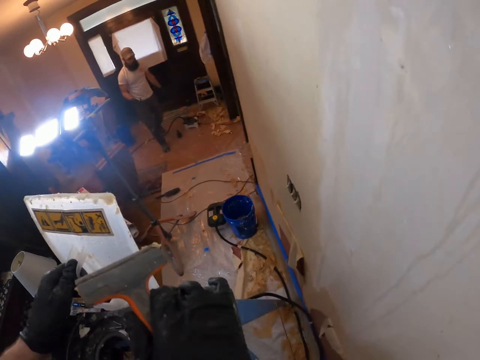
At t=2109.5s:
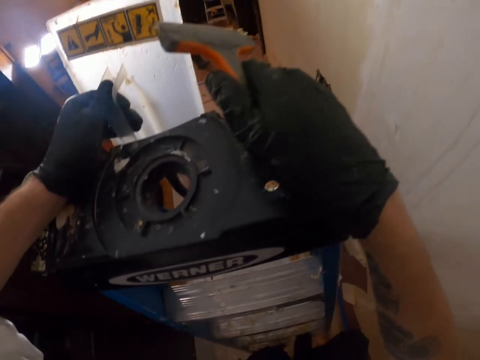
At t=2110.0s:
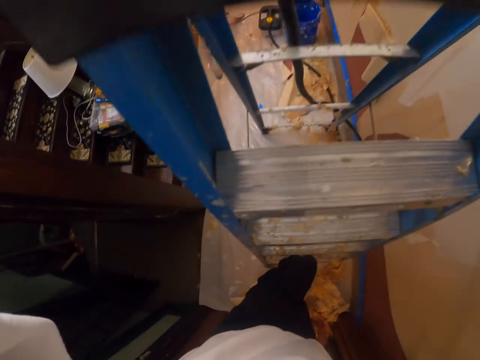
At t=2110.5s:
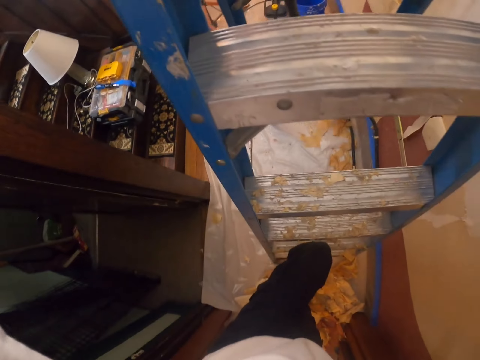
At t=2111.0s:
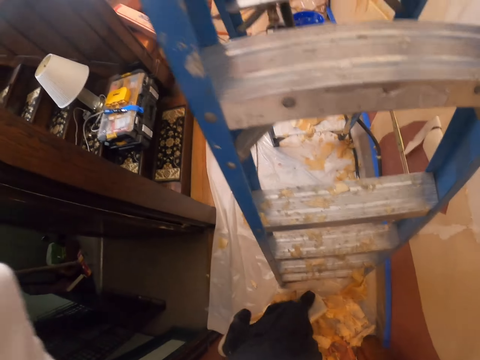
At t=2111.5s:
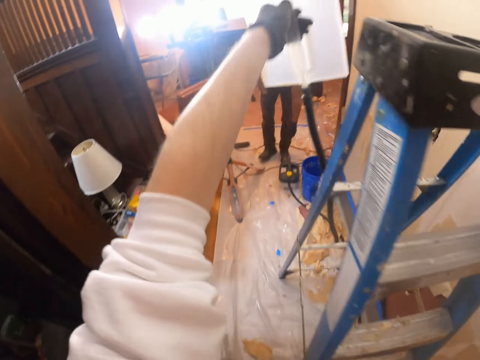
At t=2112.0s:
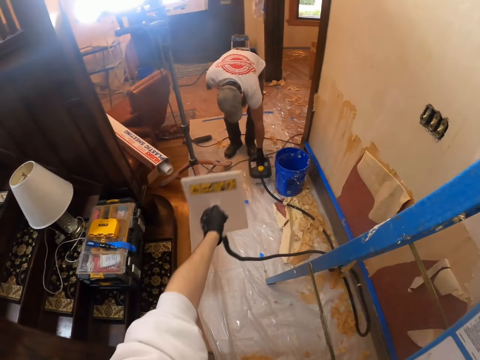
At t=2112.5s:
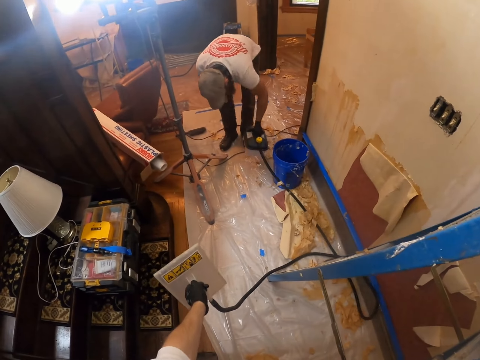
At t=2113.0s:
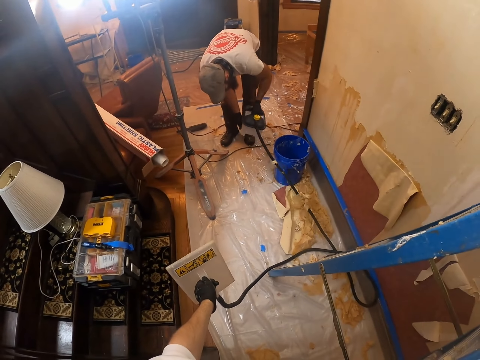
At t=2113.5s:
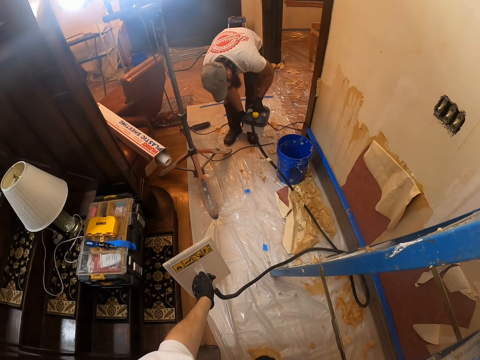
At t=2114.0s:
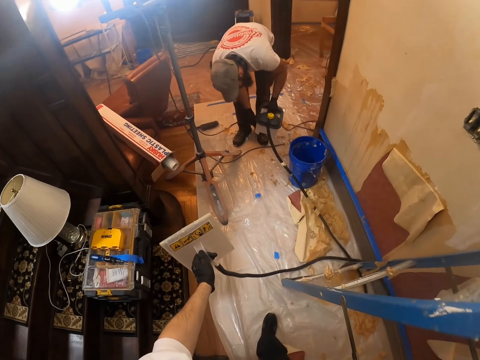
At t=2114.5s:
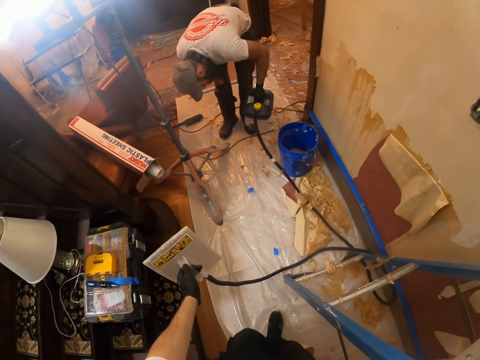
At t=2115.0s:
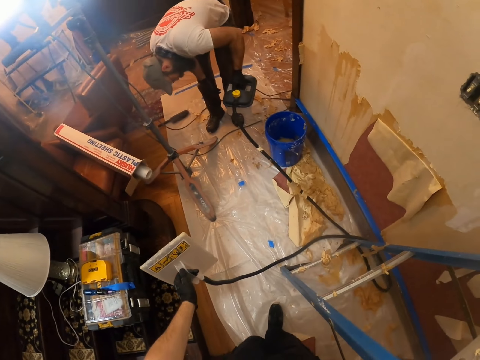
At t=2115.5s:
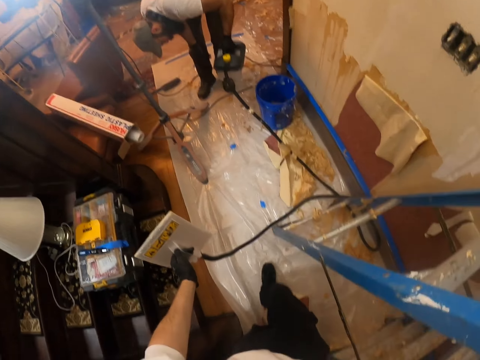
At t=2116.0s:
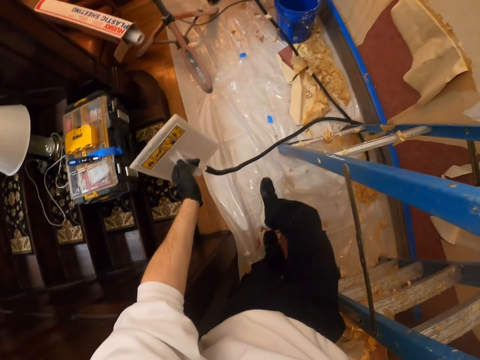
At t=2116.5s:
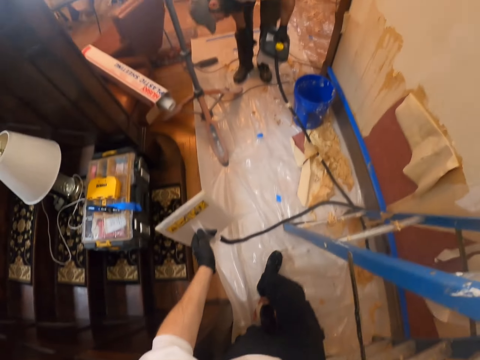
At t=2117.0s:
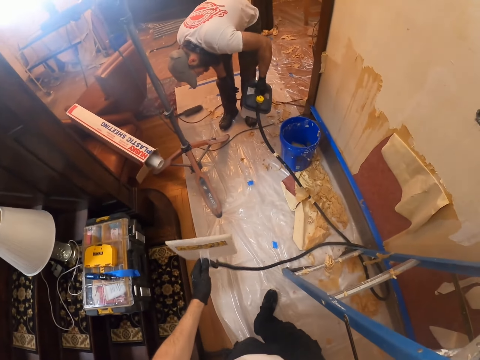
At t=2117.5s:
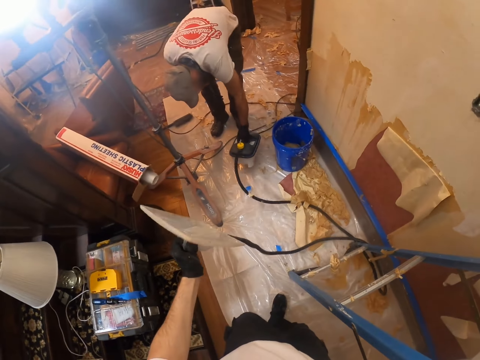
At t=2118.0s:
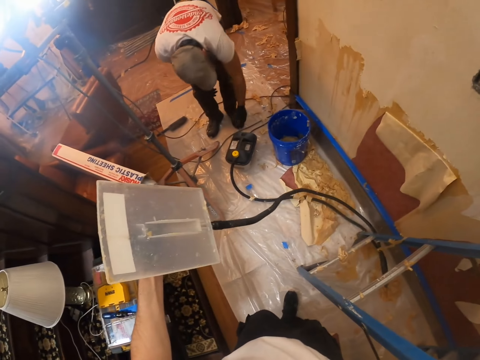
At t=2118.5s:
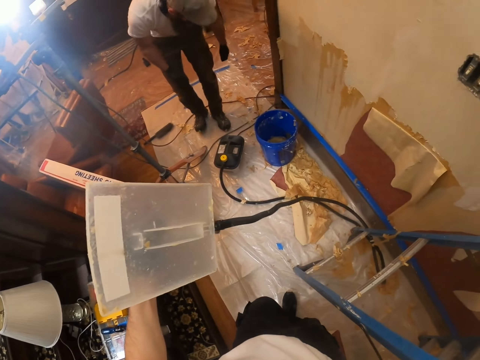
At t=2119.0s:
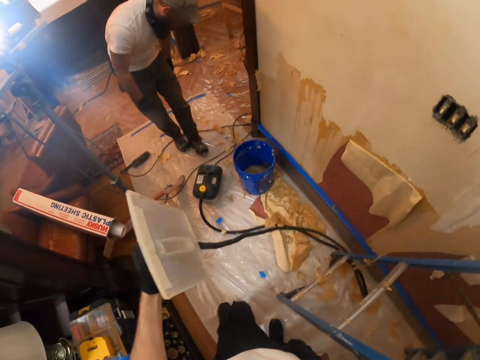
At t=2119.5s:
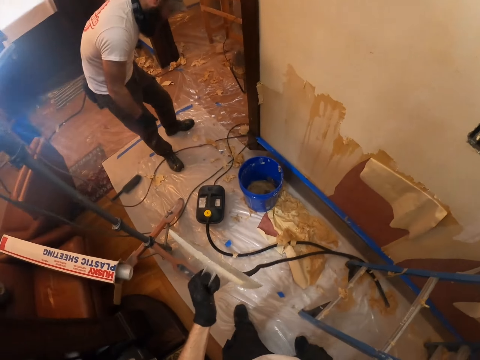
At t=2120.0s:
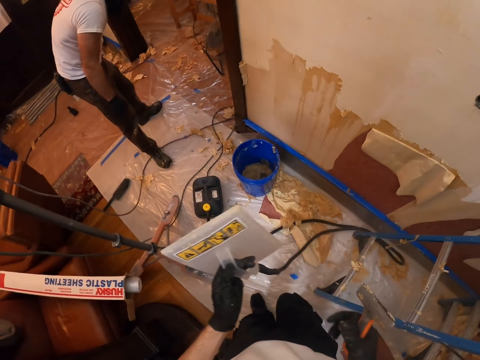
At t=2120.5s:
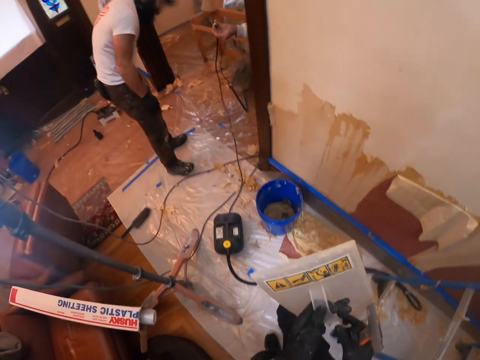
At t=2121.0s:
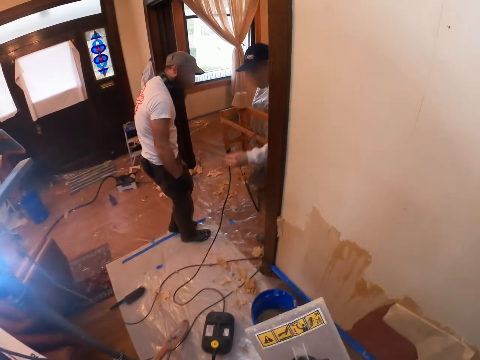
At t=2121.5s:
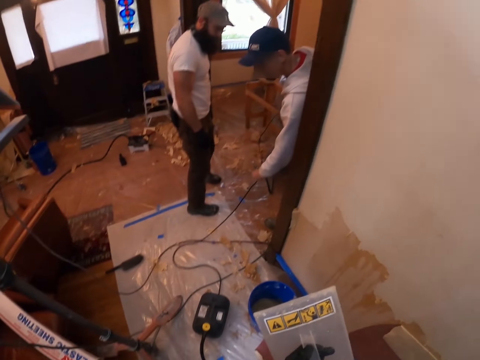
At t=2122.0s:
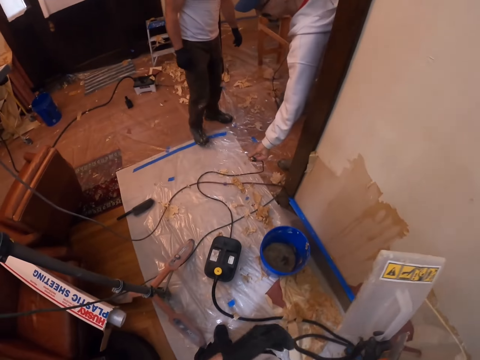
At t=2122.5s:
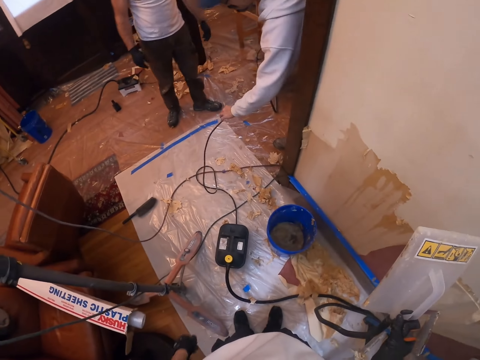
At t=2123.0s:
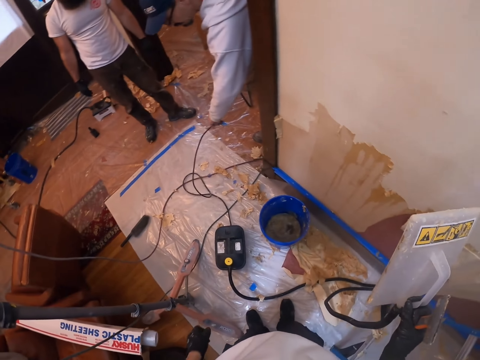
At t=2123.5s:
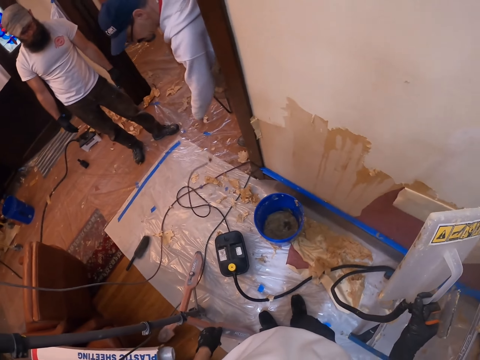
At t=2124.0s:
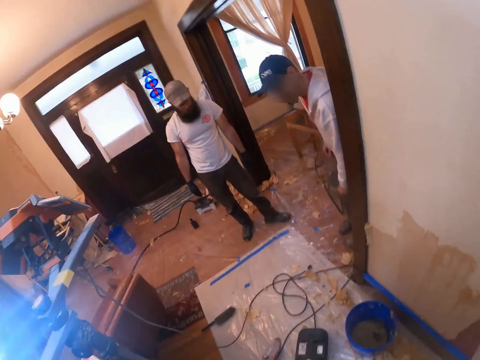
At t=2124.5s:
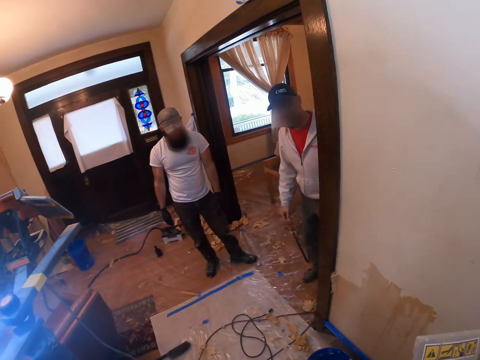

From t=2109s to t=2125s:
The camera wearer looks around. They get off the ladder. They walk around. A man lifts a small tank. The camera wearer walks around. They look at the man. The man looks at the tank. The camera wearer walks around. They lift the plastic float. They walk around. They look at something. Another man pulls the pipe. Another man drops a pipe. The first man makes a step. The camera wearer looks around.

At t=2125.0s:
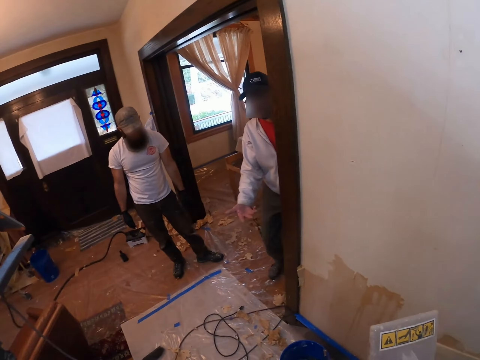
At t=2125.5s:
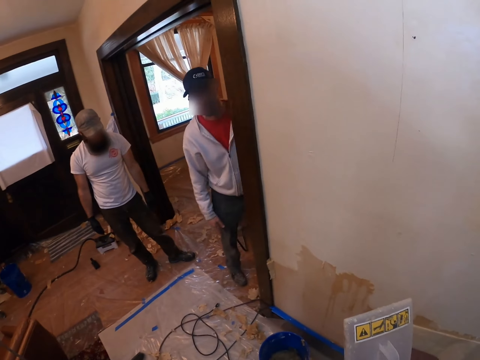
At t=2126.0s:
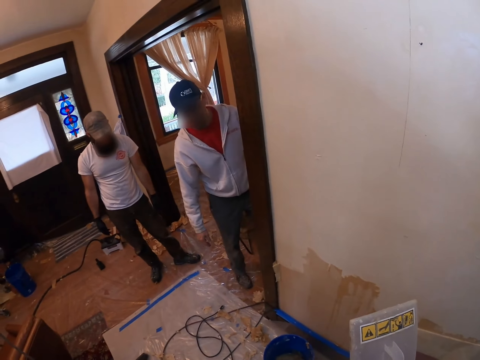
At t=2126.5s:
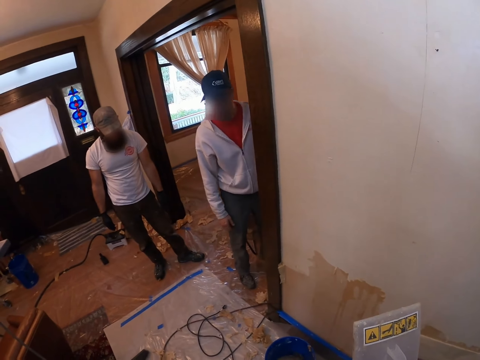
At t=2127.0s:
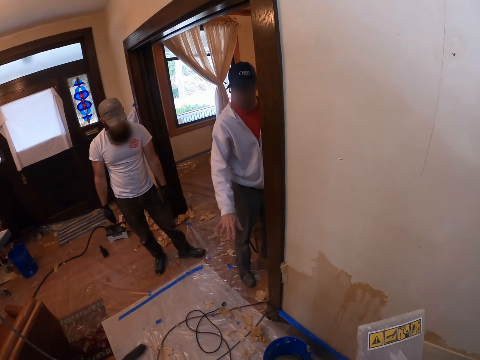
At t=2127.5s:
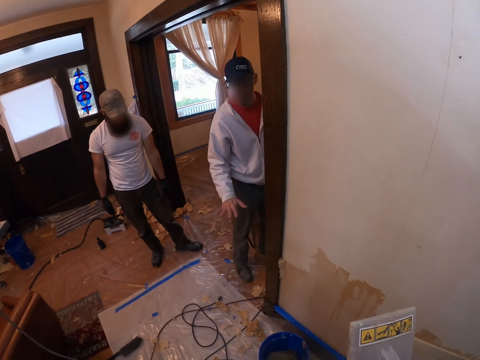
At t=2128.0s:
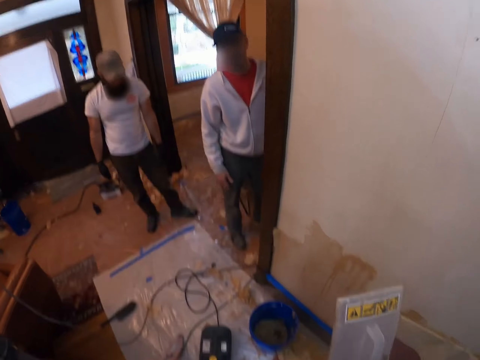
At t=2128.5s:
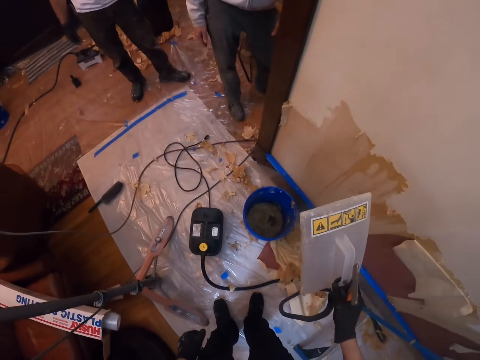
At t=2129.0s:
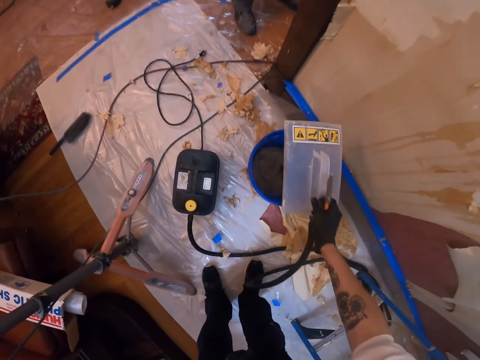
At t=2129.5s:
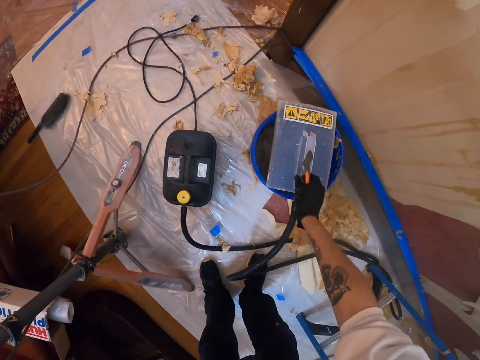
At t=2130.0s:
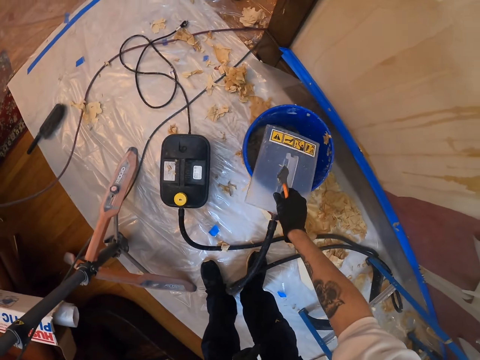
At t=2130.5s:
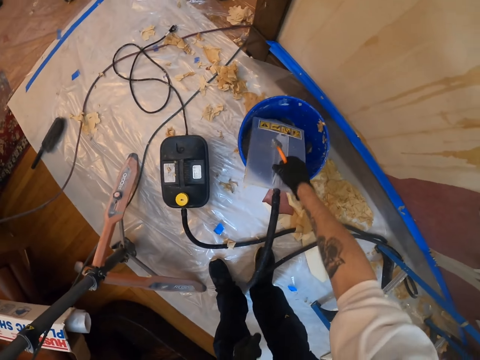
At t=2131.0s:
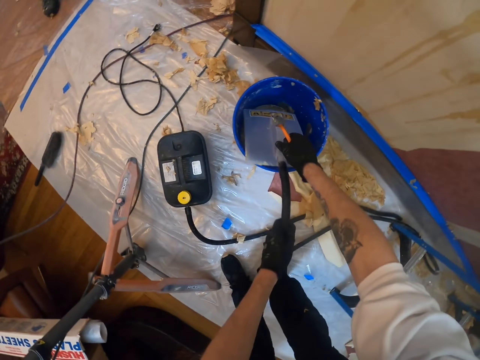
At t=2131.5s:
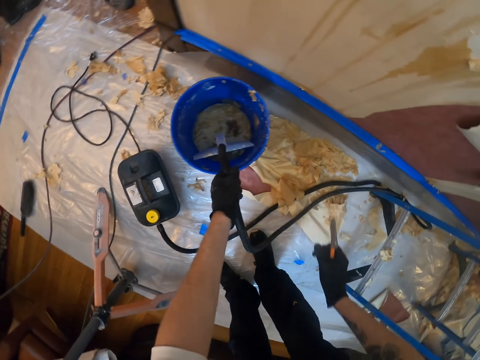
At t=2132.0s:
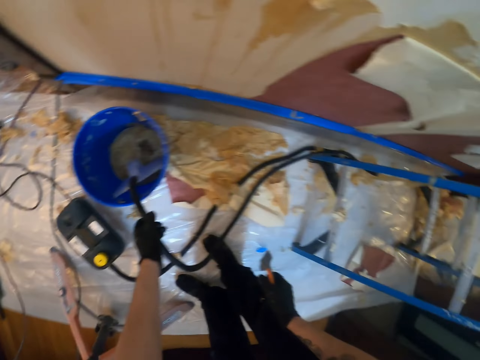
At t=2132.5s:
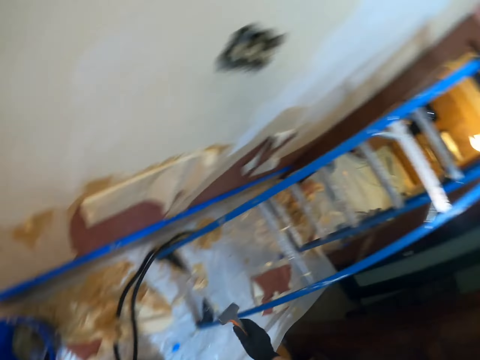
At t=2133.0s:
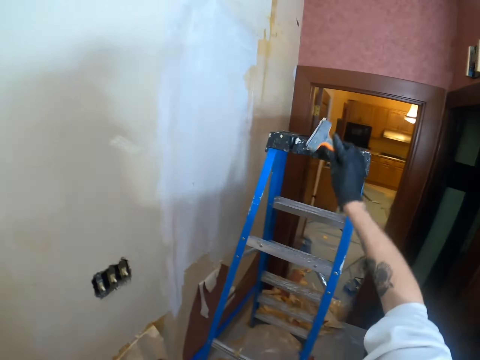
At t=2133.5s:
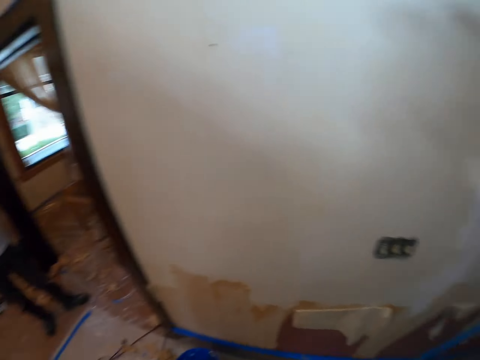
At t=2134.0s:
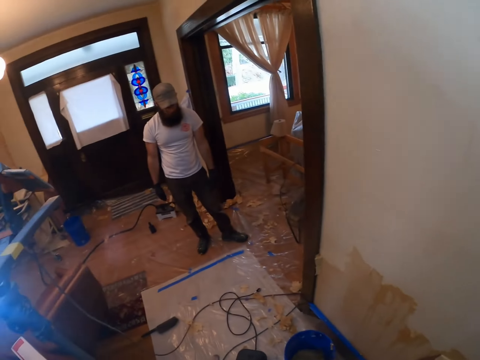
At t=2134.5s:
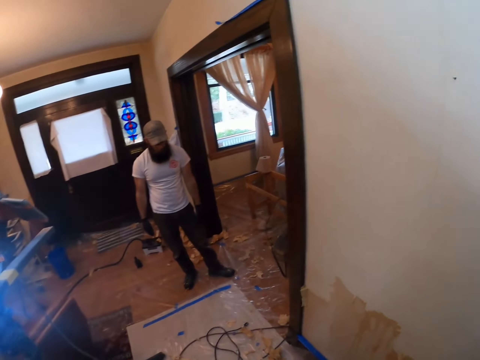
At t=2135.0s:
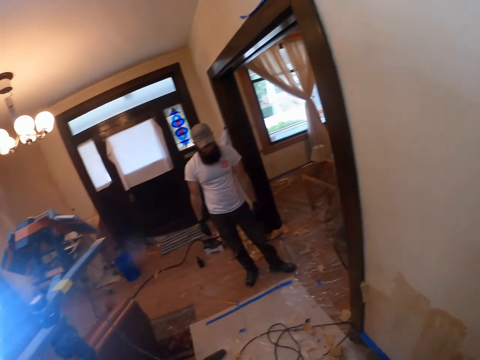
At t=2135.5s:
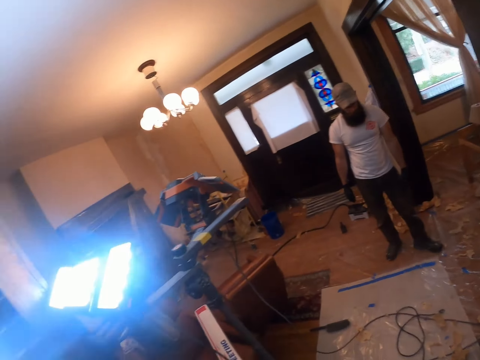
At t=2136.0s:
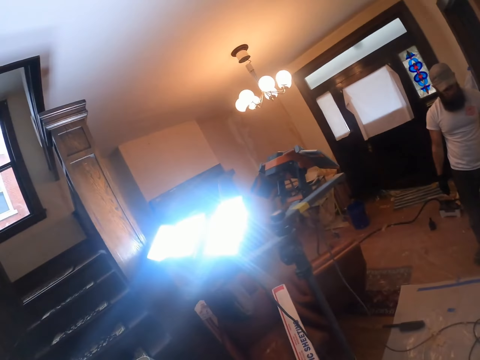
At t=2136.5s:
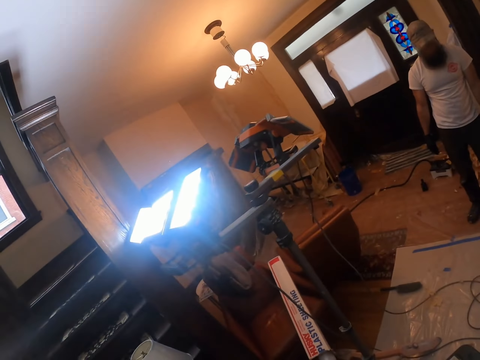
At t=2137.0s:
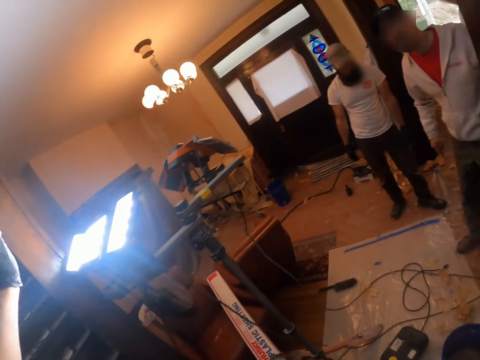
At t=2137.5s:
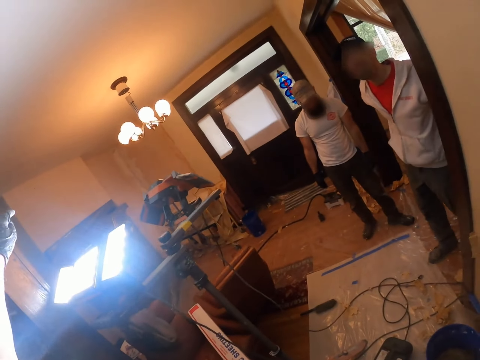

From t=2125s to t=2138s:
A man converses with the camera wearer. The man signs to the camera wearer. The camera wearer moves the right hand. They place the plastic float on the bucket. They push the pipe. They lift the right hand. They turn. They look around.
